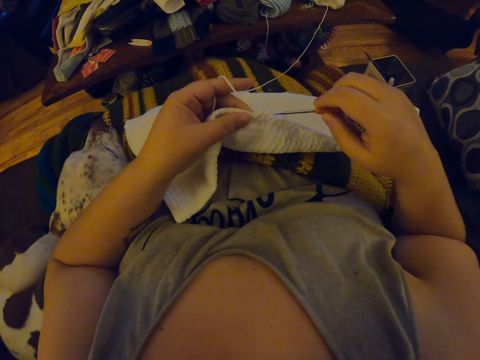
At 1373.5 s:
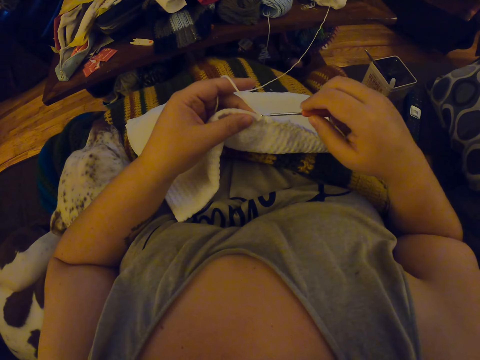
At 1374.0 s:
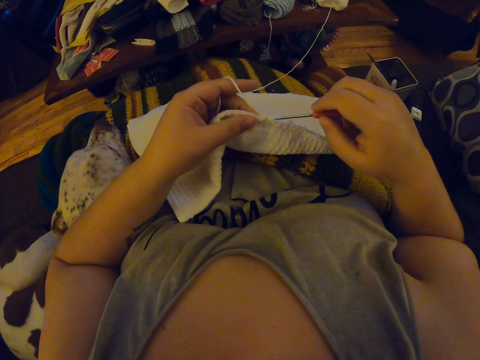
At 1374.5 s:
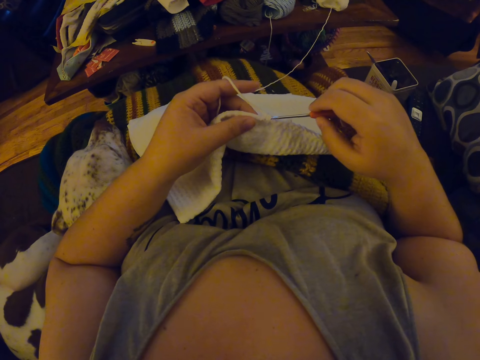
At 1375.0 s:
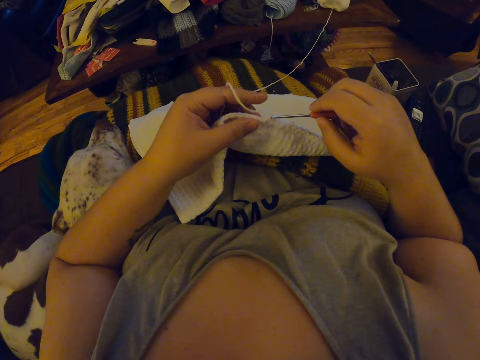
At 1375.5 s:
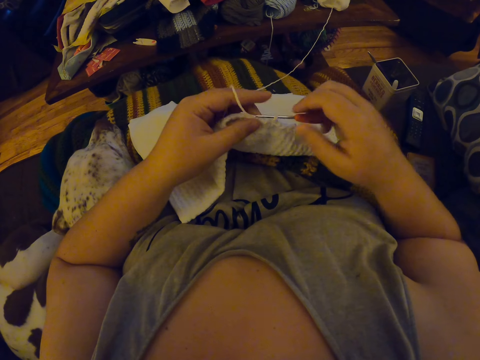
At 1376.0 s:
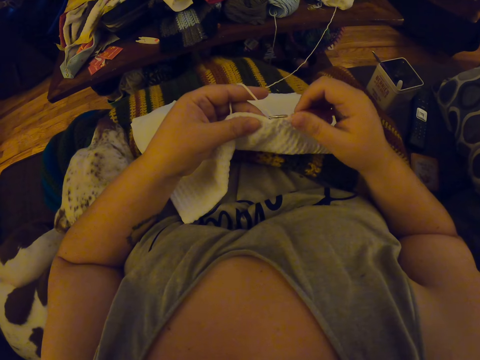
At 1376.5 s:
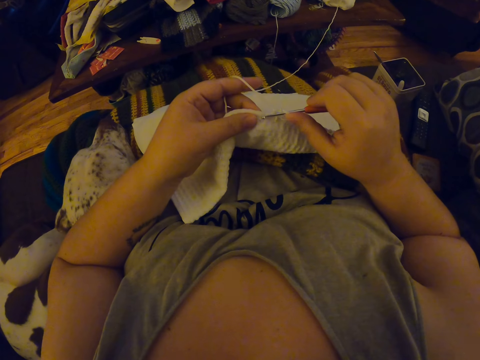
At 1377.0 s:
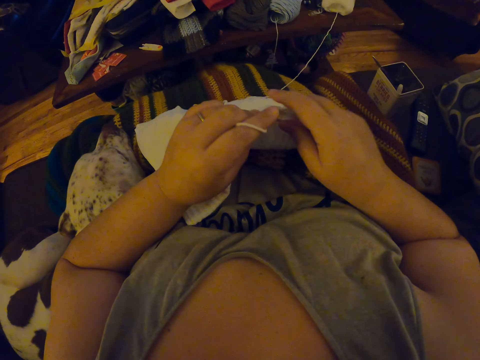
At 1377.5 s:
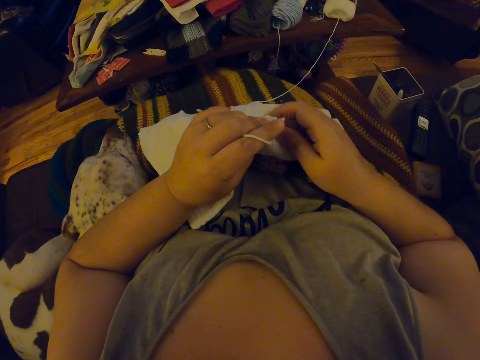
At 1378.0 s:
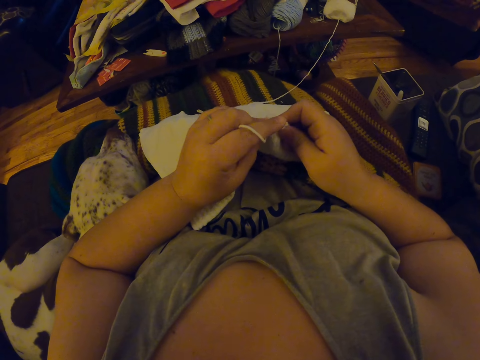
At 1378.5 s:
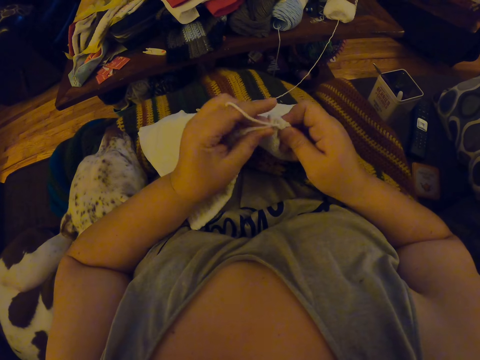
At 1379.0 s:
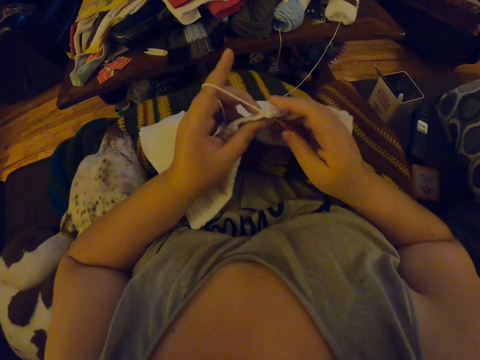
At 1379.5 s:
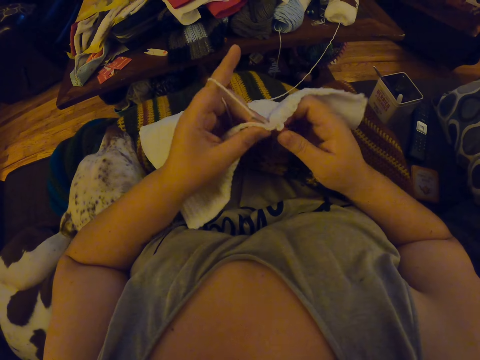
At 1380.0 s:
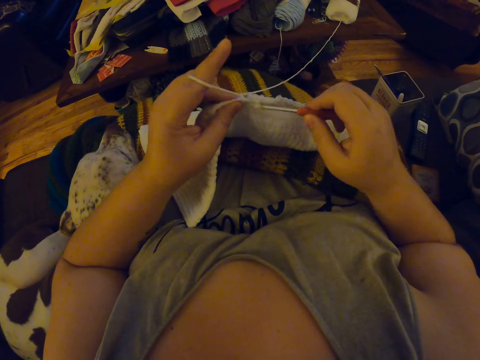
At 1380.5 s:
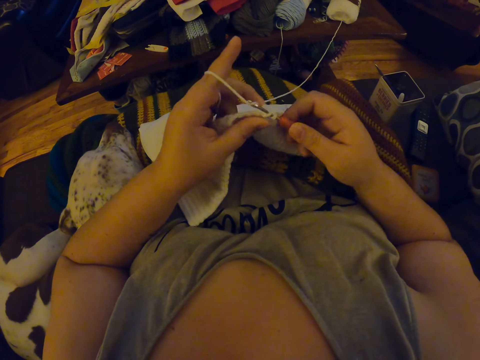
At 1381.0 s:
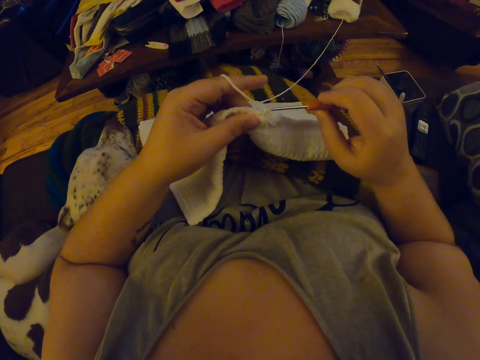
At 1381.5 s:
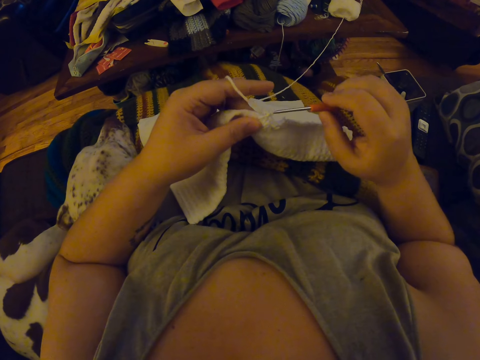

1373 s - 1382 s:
The camera wearer weaves a fabric. They crochet the yarn with the crochet hook.

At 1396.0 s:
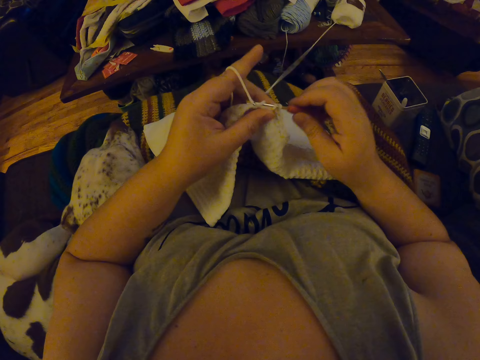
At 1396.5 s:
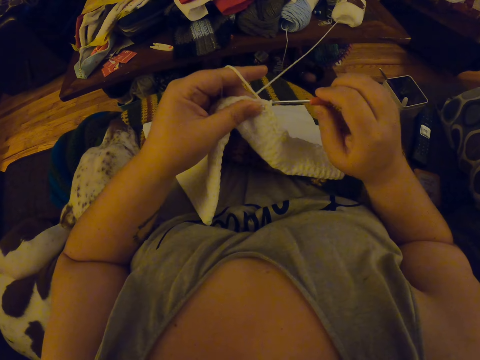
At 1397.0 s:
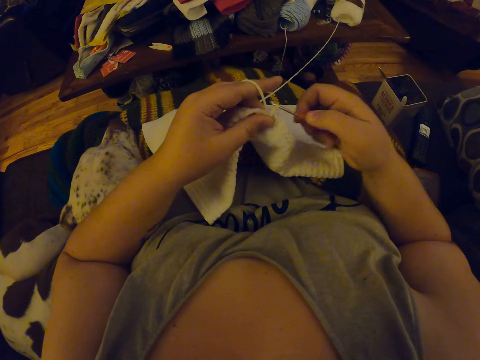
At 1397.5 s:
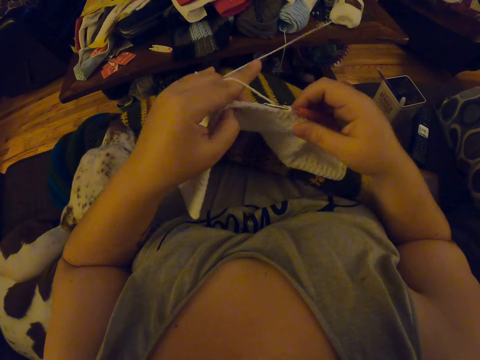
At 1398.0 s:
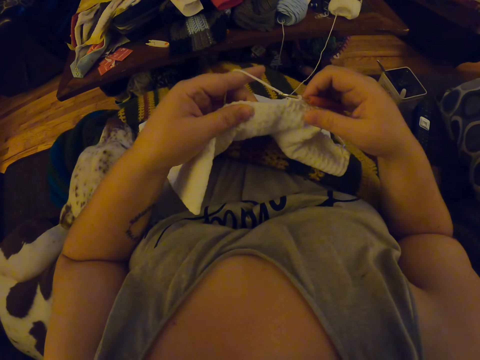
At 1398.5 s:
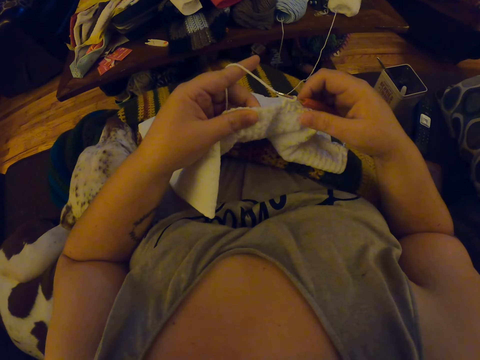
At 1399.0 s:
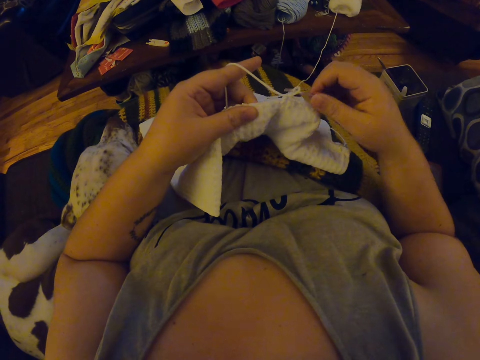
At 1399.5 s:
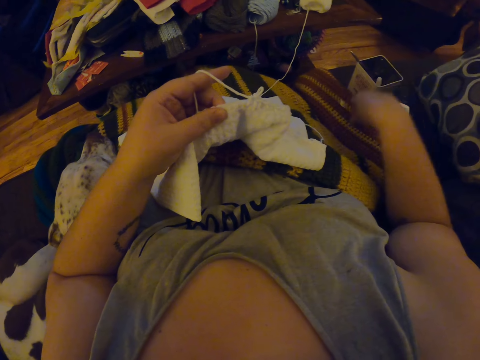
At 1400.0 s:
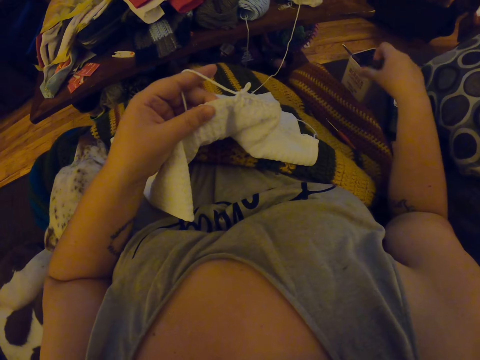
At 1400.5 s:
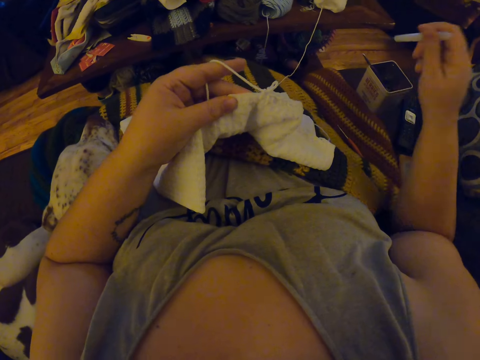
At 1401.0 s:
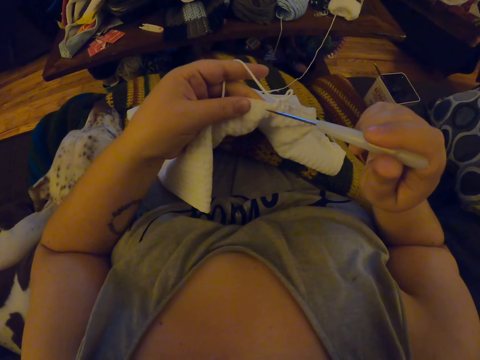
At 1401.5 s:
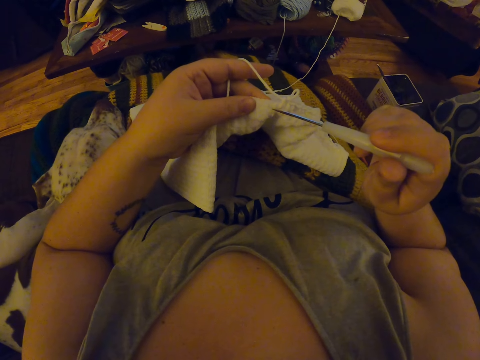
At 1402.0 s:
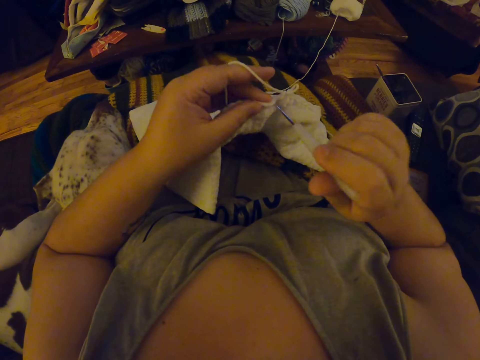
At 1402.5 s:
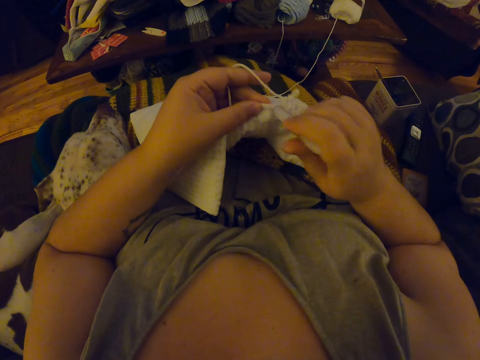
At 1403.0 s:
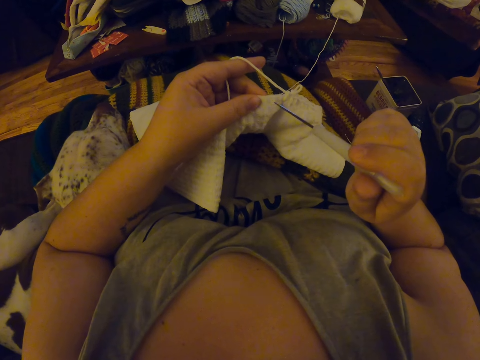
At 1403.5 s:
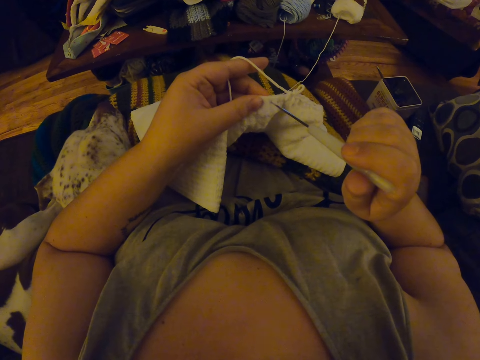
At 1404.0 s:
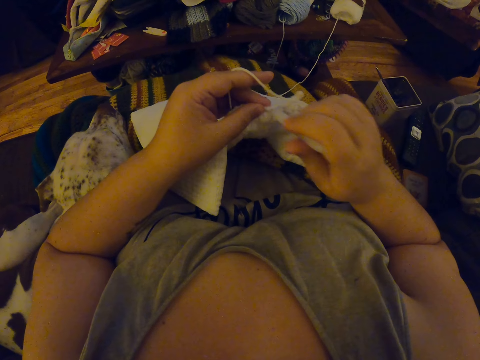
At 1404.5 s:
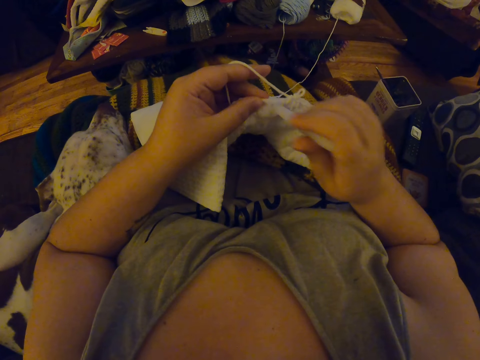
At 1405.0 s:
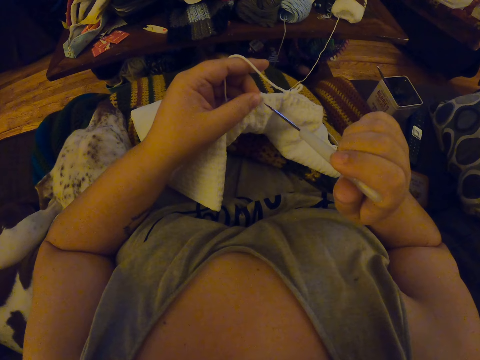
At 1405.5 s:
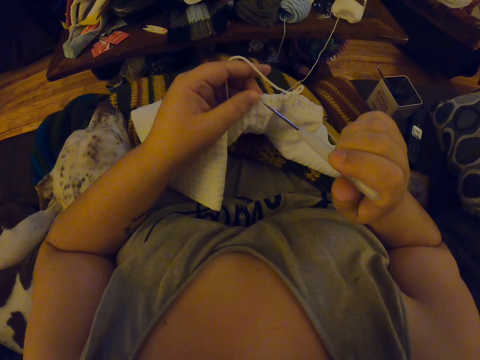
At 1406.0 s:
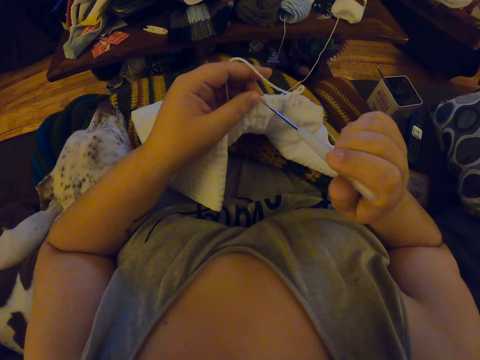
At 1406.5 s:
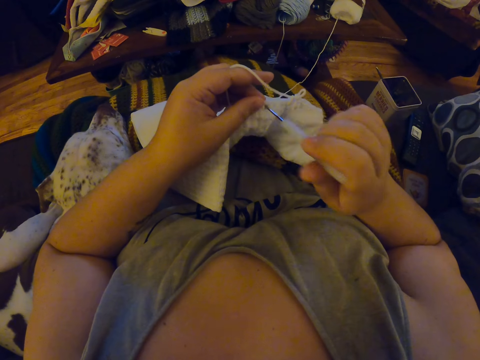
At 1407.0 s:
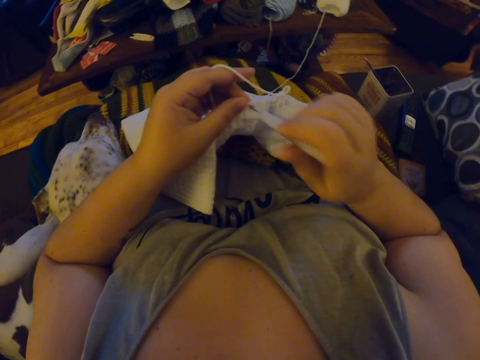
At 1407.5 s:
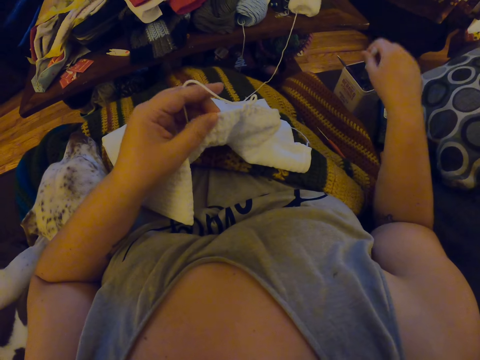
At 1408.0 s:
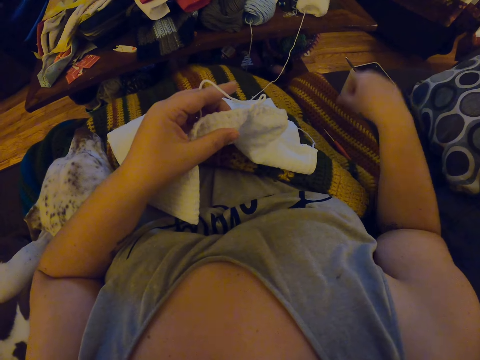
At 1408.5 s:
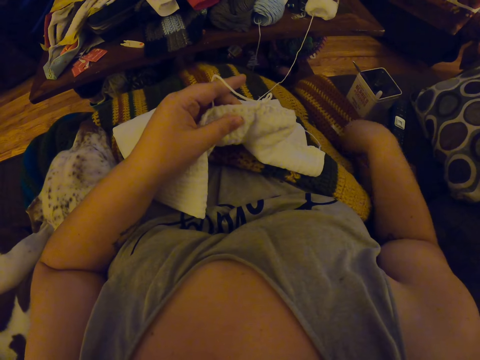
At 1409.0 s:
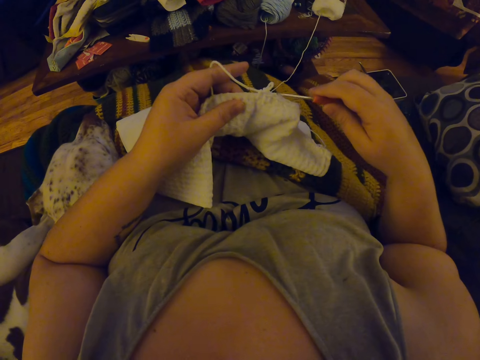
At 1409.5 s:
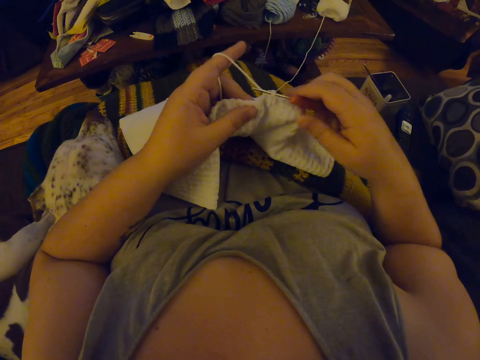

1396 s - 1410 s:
The camera wearer inspects the crochet with her left hand. She drops the crochet hook on a couch beside her. She picks up the pin from the case beside her, makes holes in the crochet with the pin, and drops the pin into the case beside her. She picks up the crochet hook beside her and weaves a fabric.
